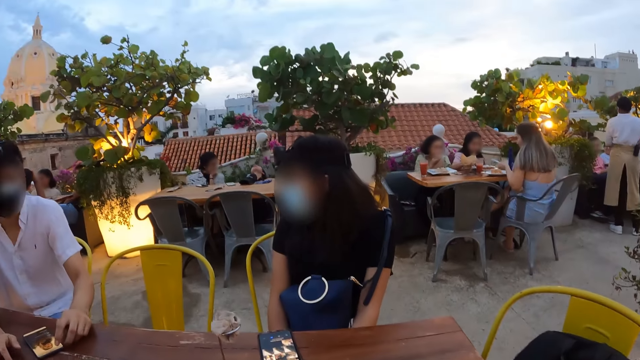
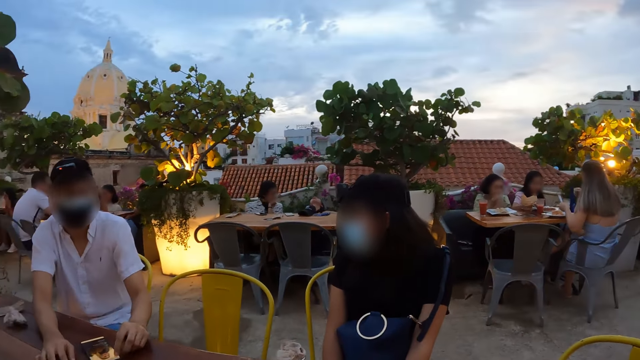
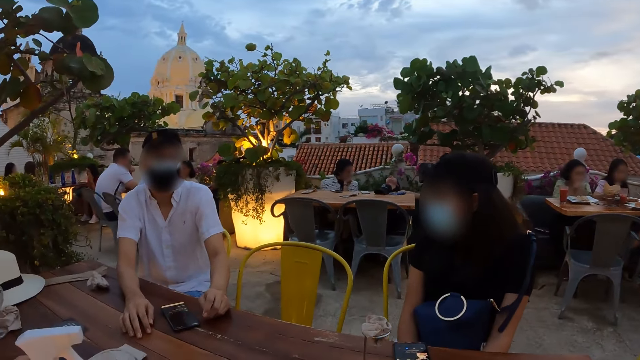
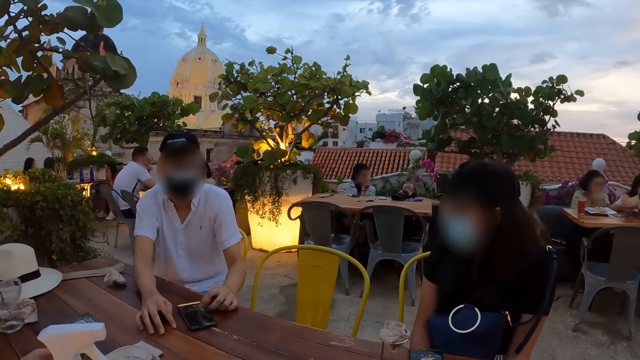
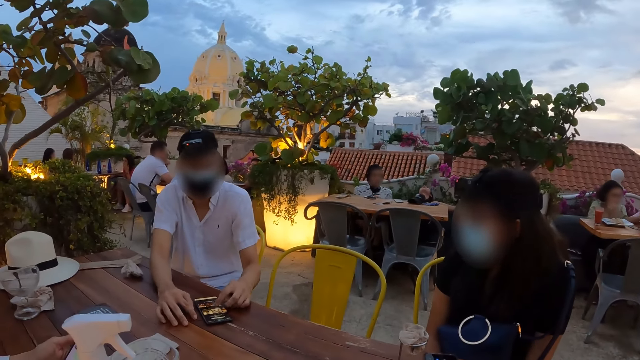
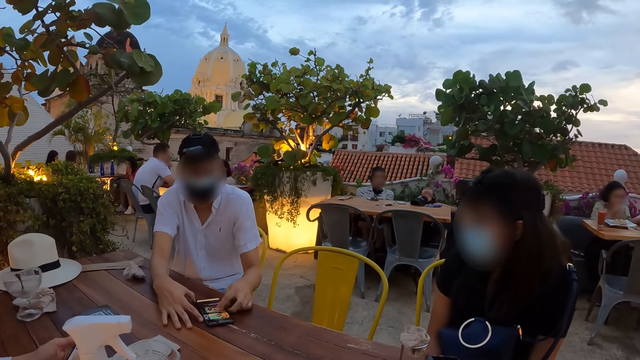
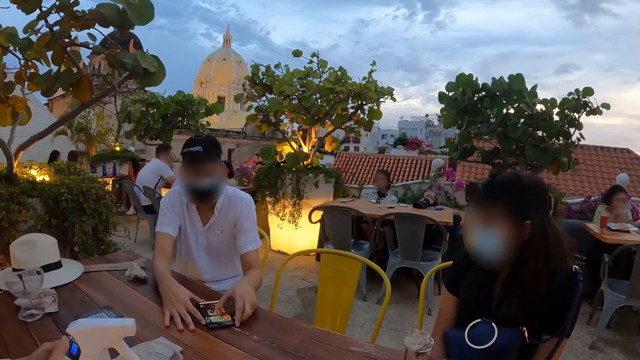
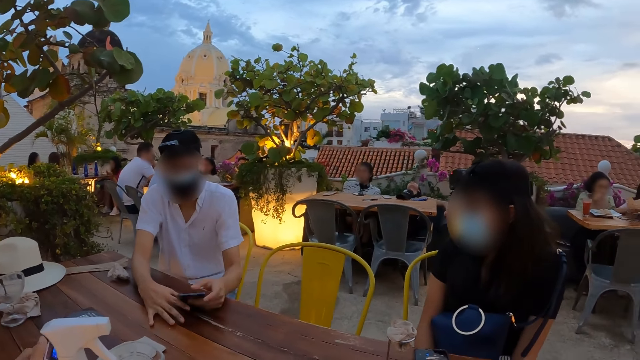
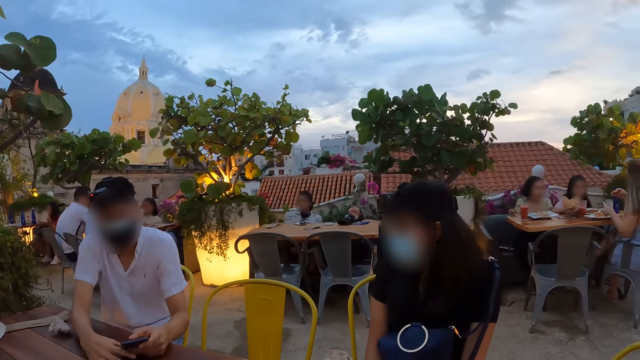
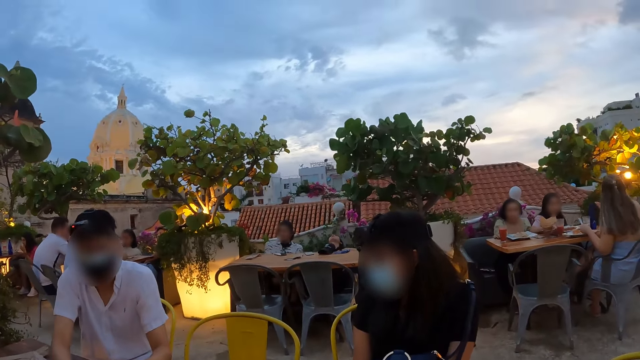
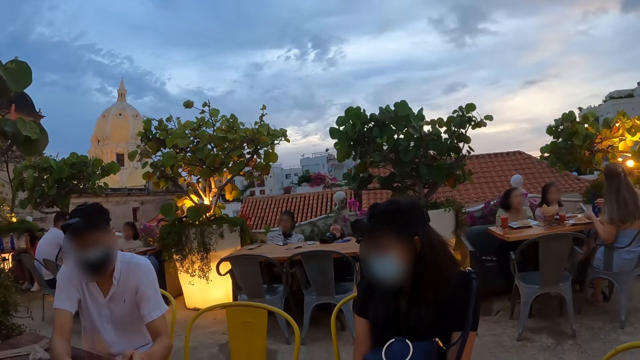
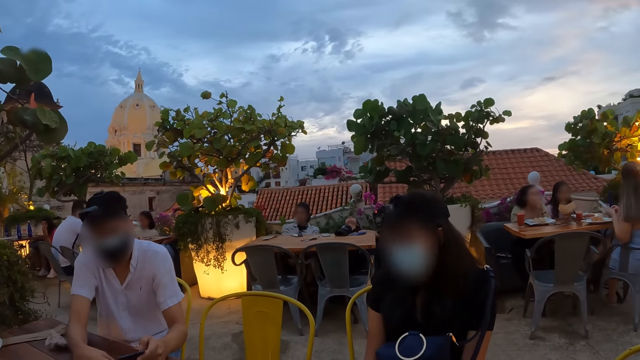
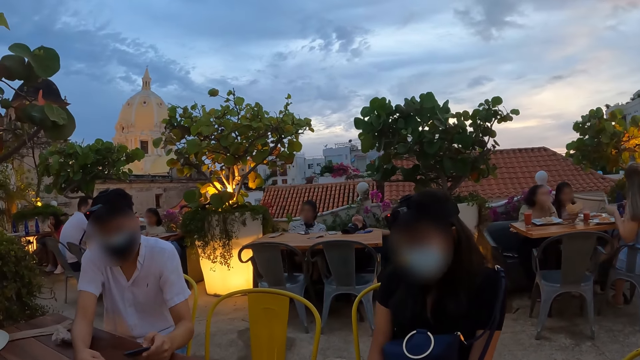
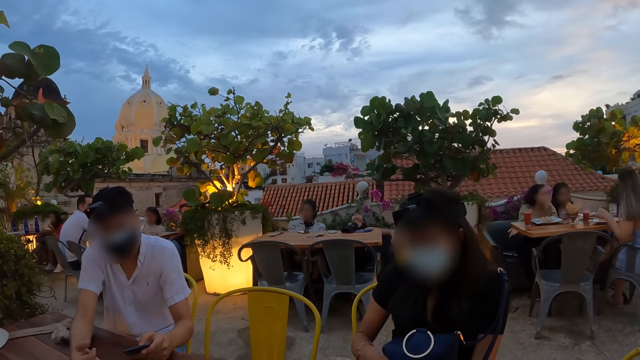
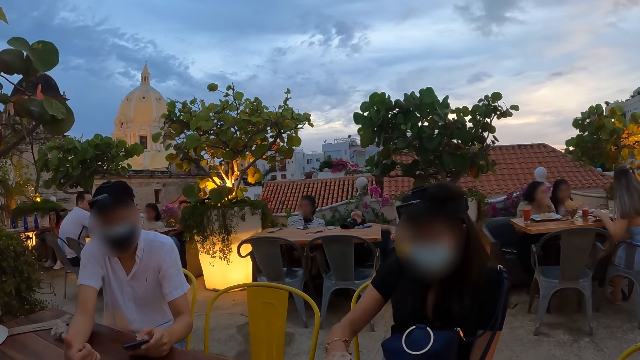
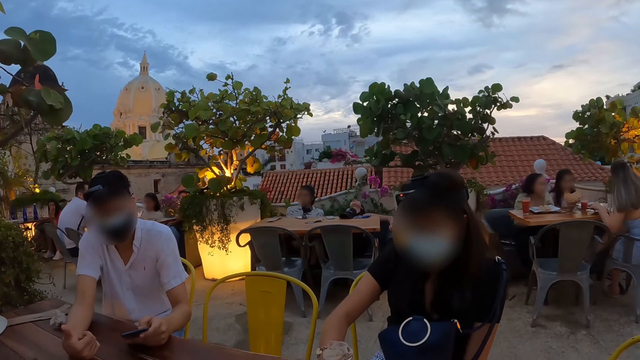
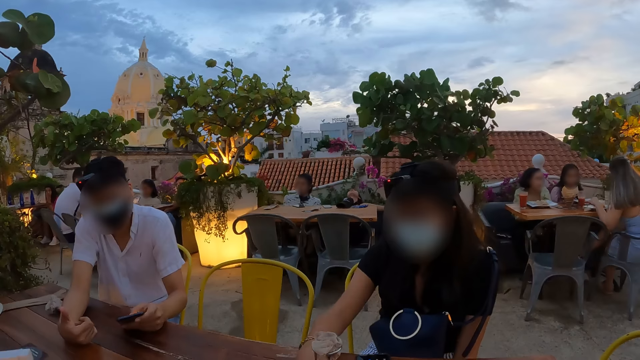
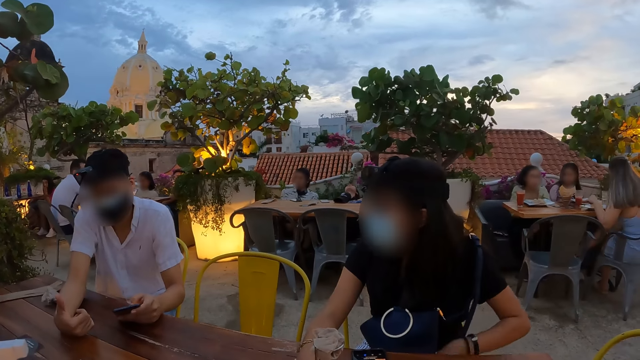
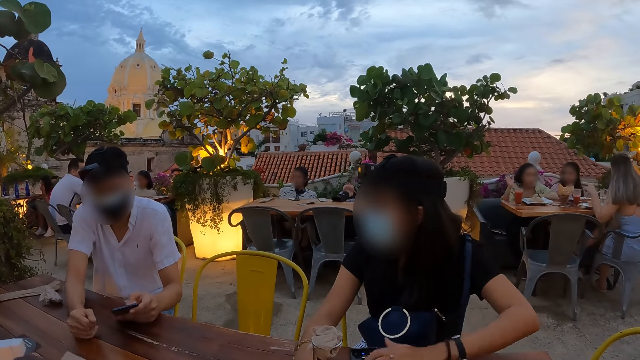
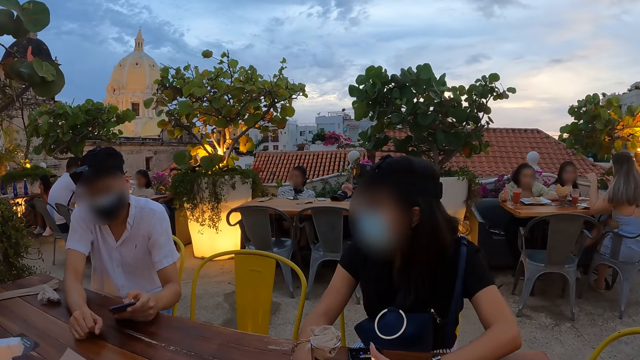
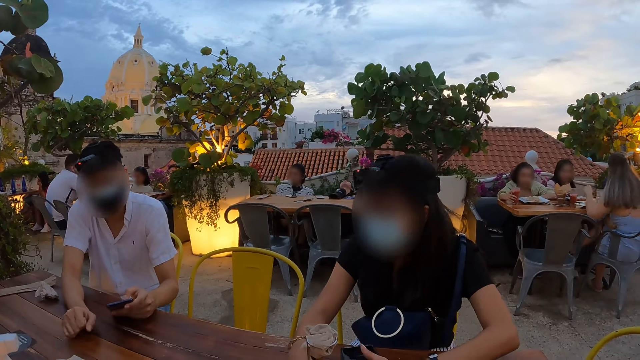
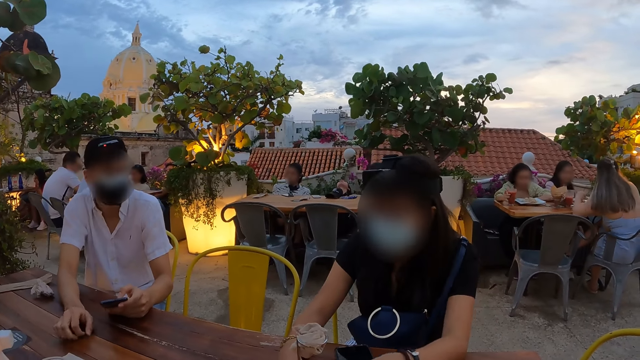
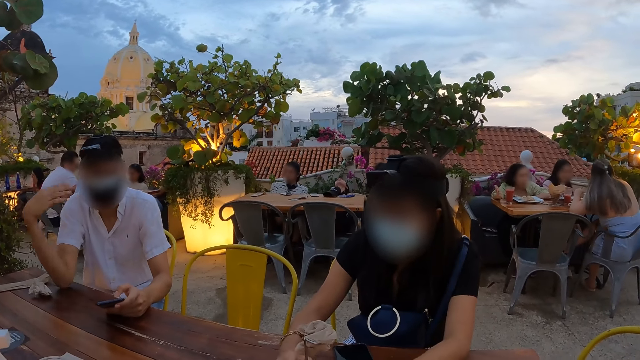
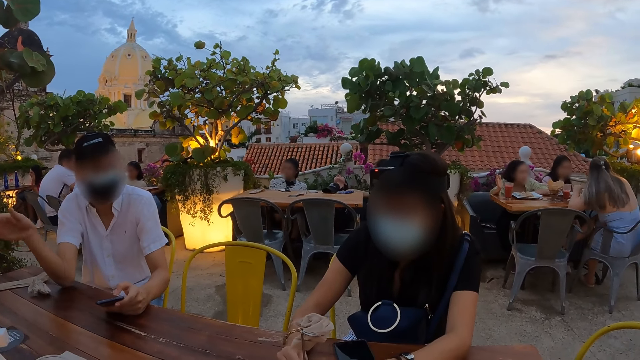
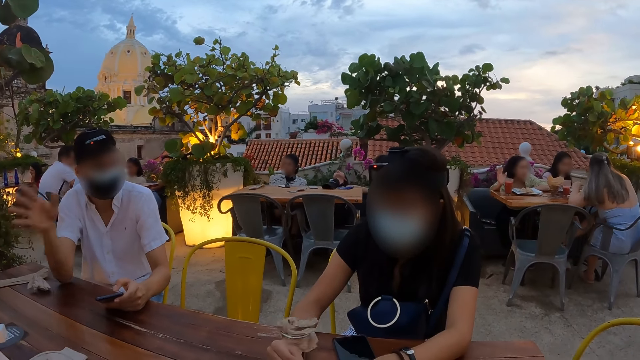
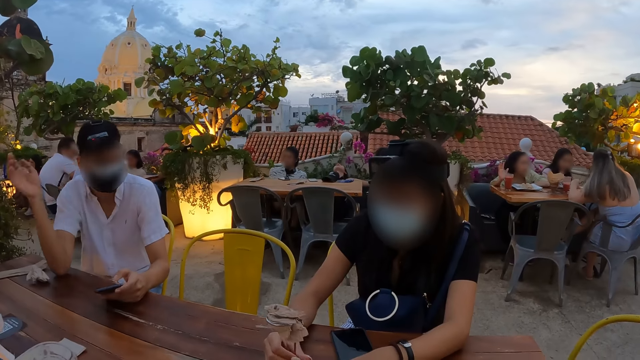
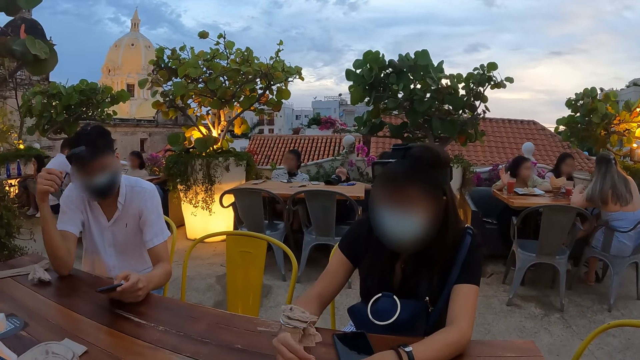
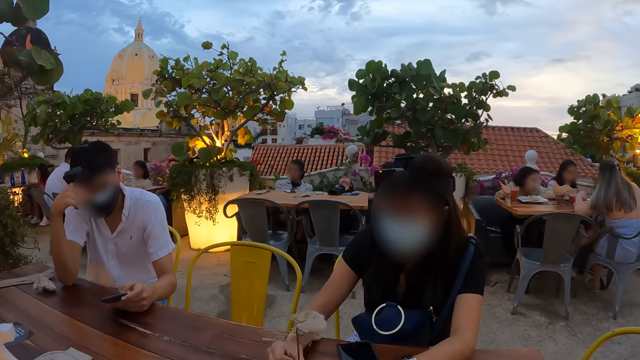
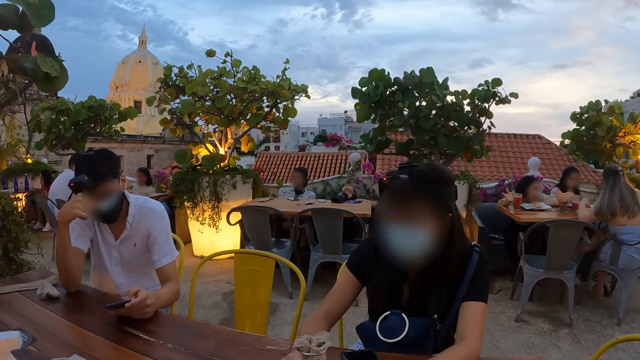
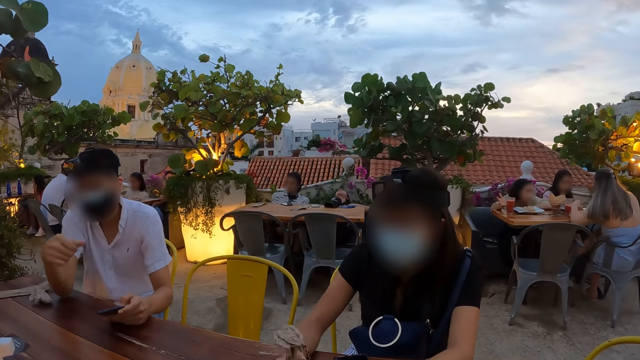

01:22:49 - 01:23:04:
The man moves the phone on the table with his left hand, operates the phone on the table with his left hand, holds the phone with both hands, operates the phone in both hands with his left hand, and operates the phone with his left hand. The woman holds a flower on the table with her right hand, operates the phone on the table with her left hand, holds the flower on the table with both hands, and rolls the flower in both hands. The man interacts with the woman.

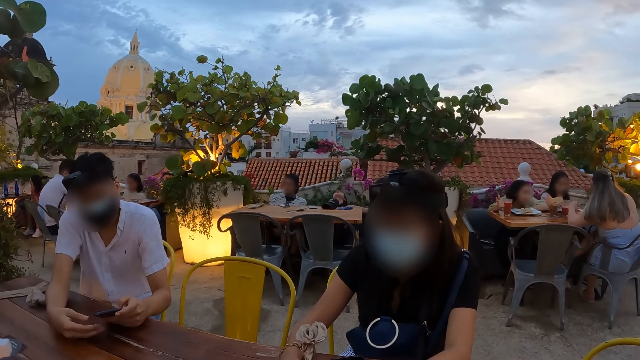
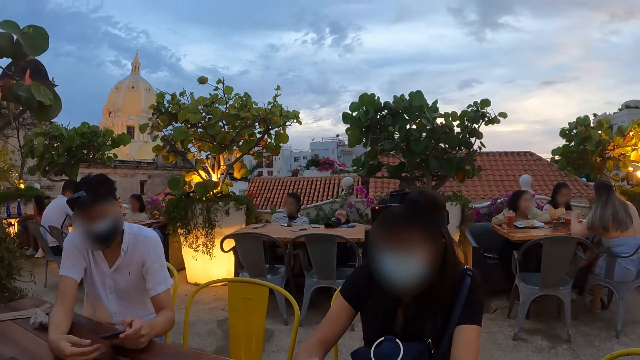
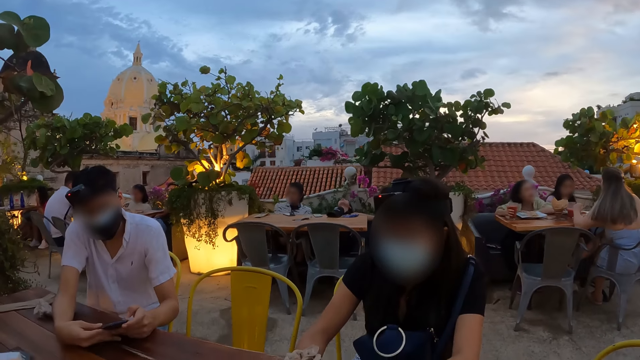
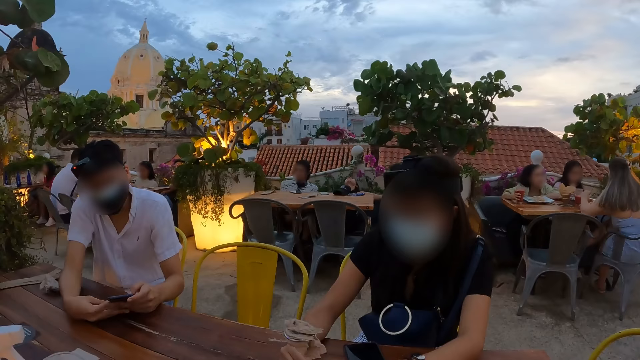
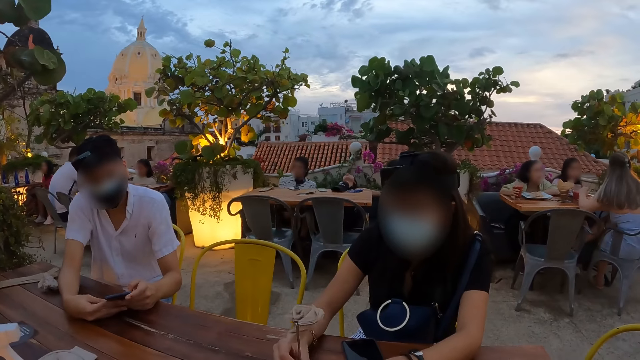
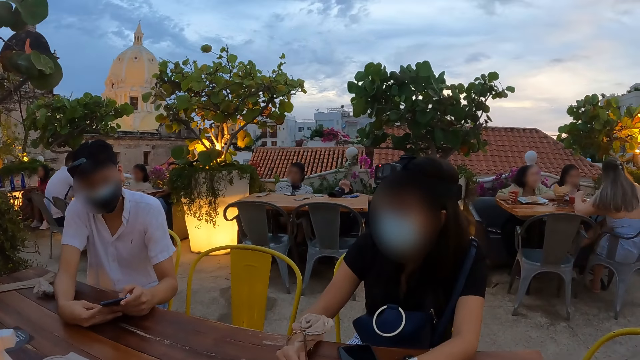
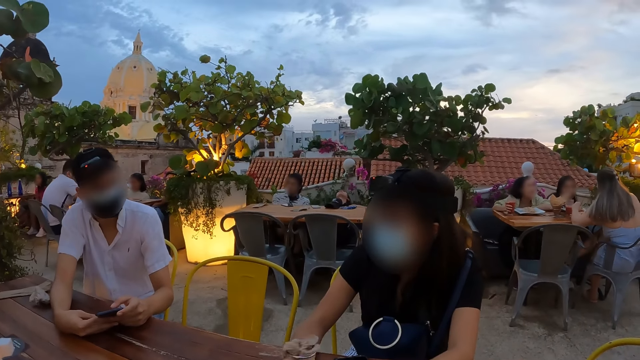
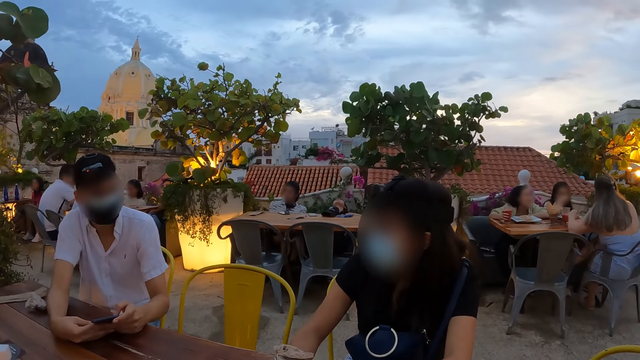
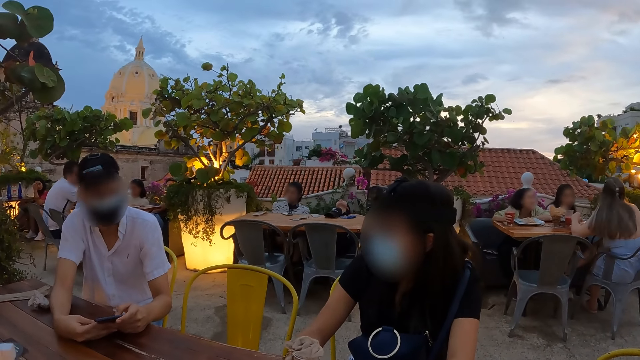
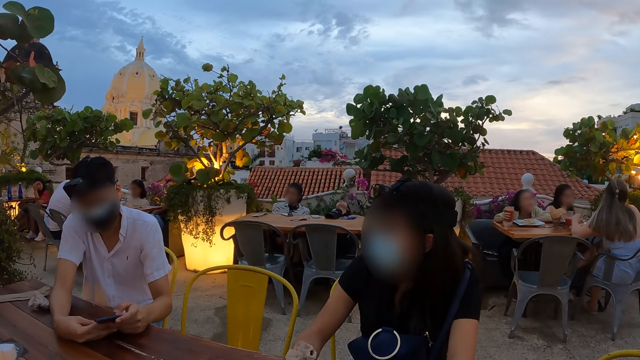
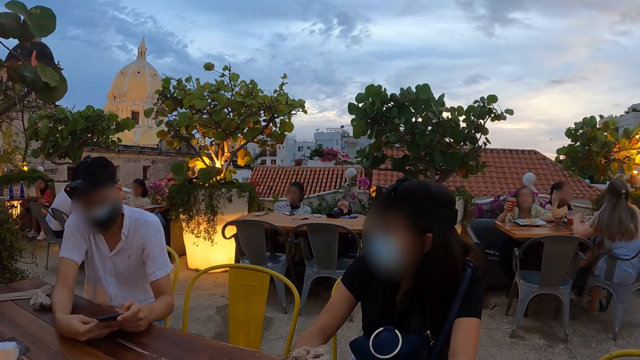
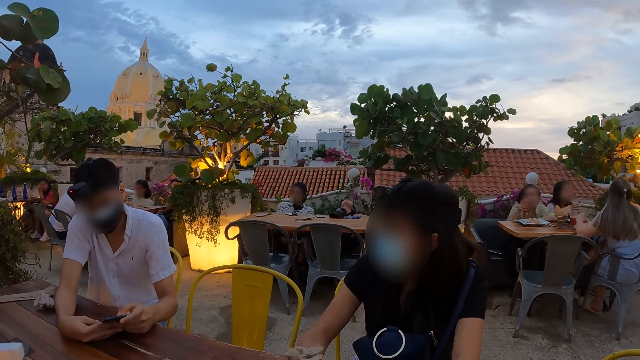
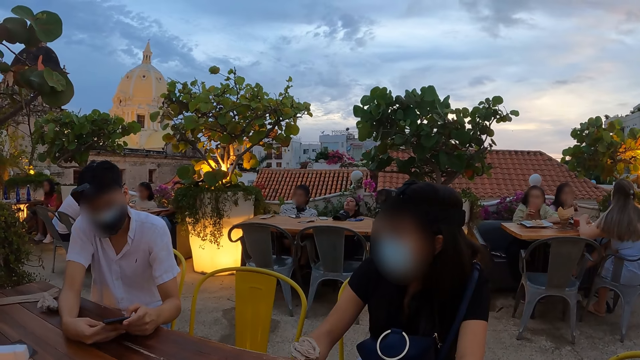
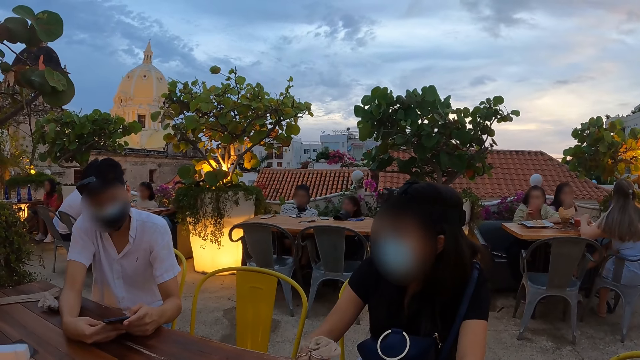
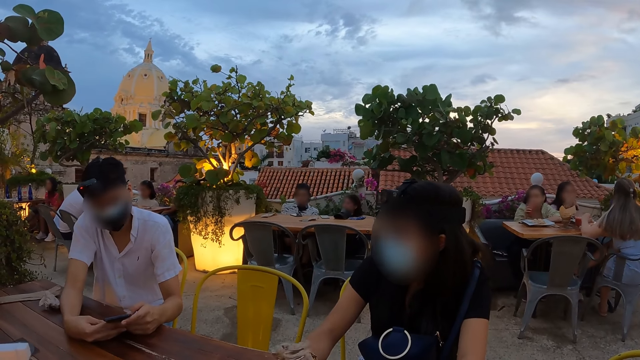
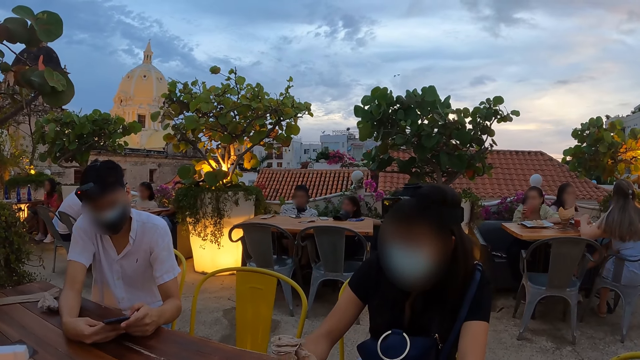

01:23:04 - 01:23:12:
The man holds the phone with both hands. The man operates the phone in both hands with his left hand.
